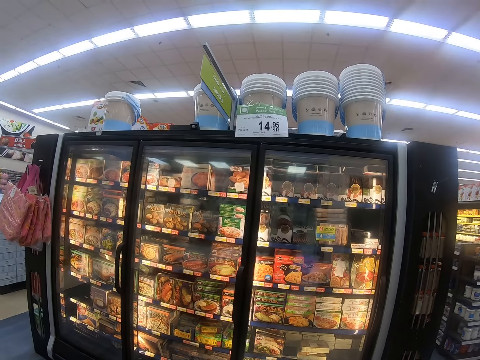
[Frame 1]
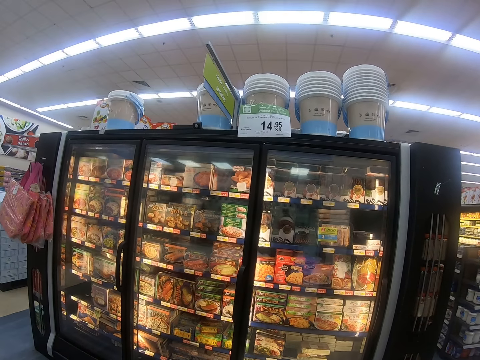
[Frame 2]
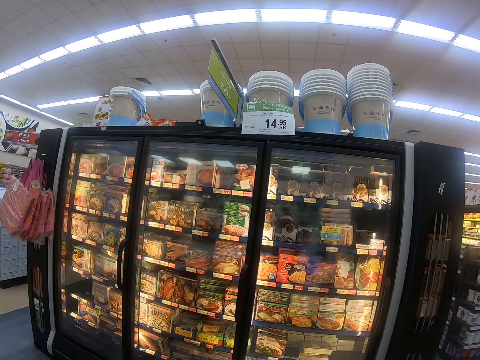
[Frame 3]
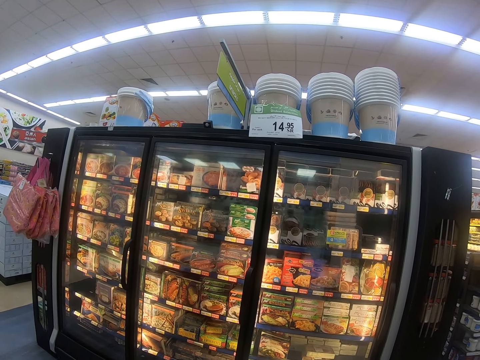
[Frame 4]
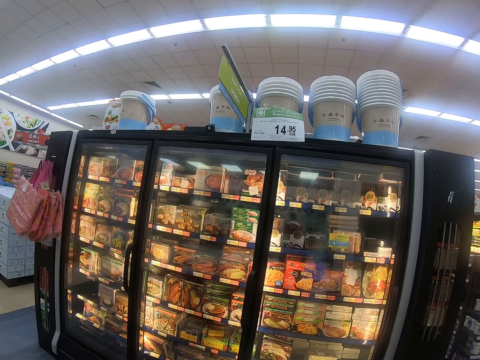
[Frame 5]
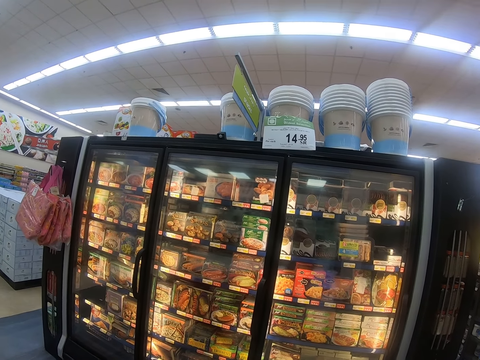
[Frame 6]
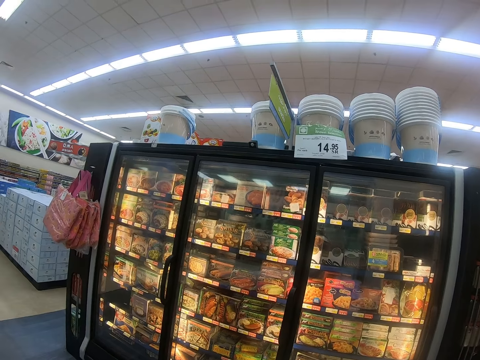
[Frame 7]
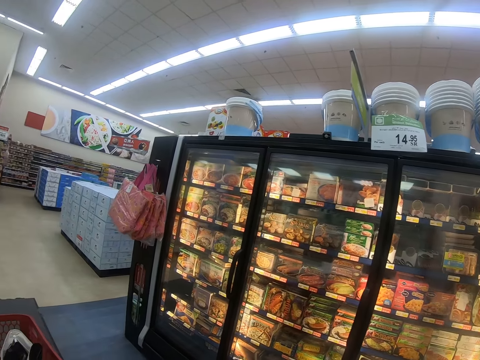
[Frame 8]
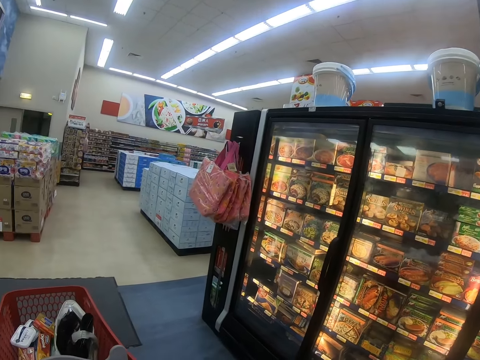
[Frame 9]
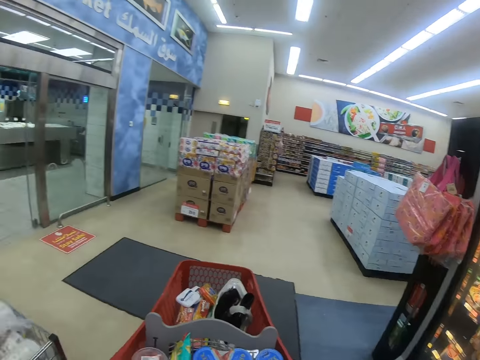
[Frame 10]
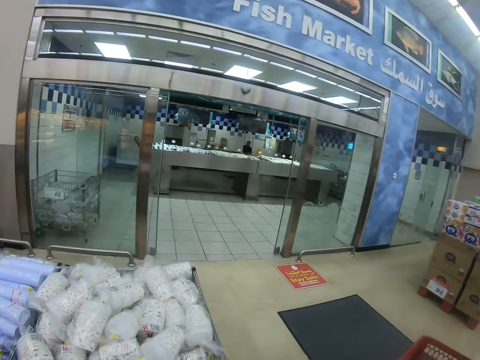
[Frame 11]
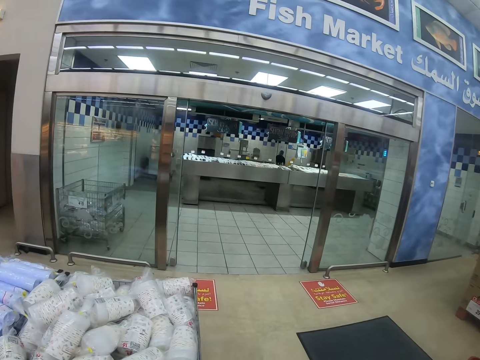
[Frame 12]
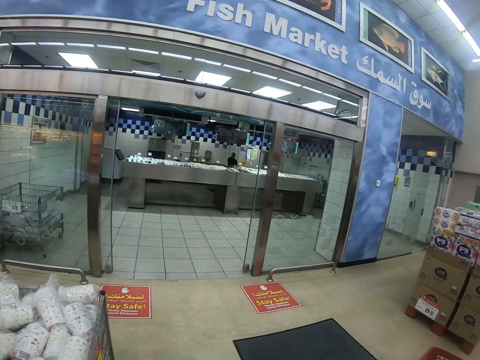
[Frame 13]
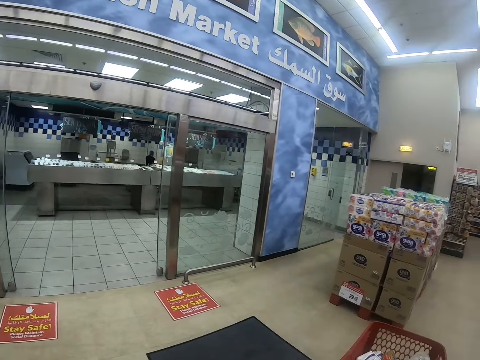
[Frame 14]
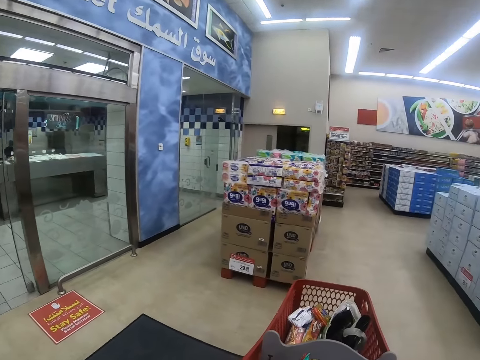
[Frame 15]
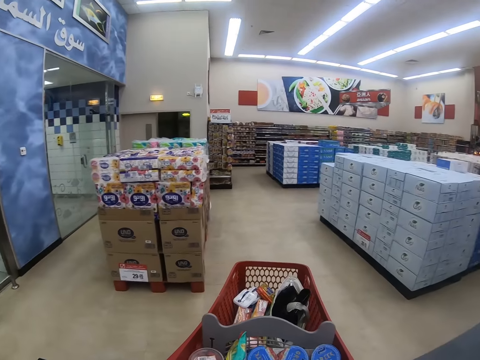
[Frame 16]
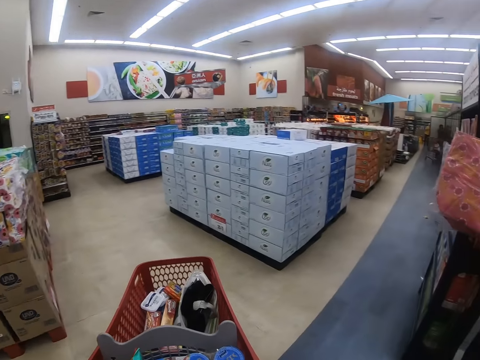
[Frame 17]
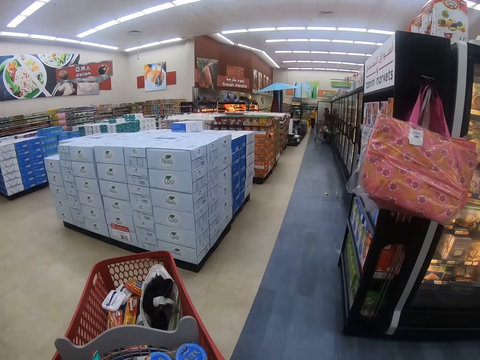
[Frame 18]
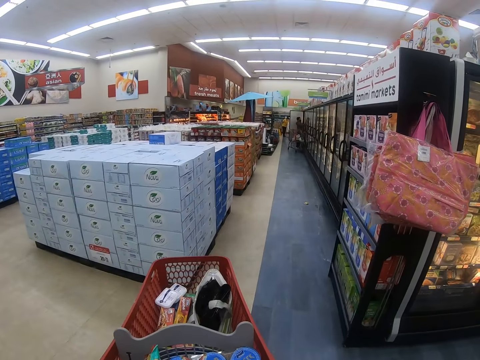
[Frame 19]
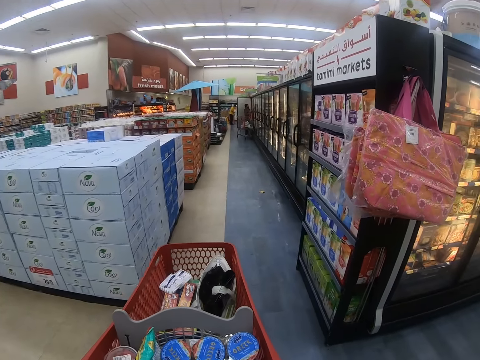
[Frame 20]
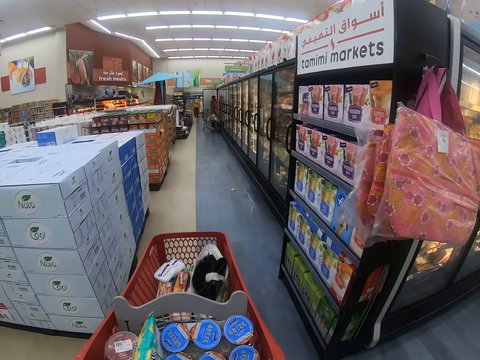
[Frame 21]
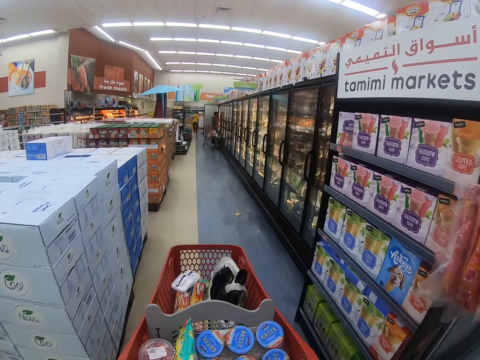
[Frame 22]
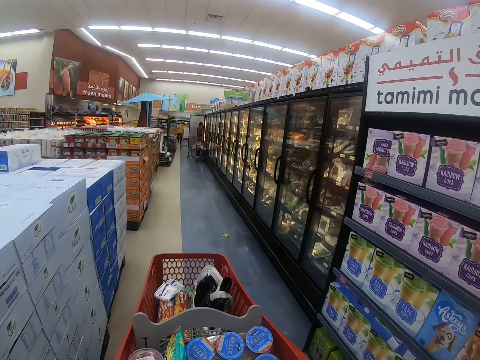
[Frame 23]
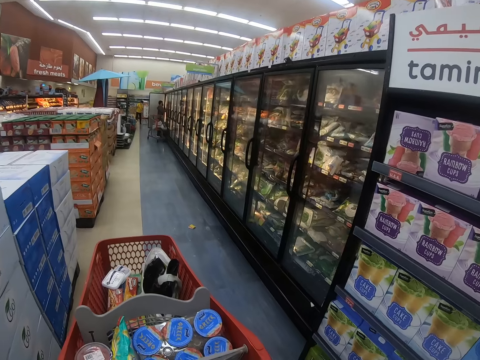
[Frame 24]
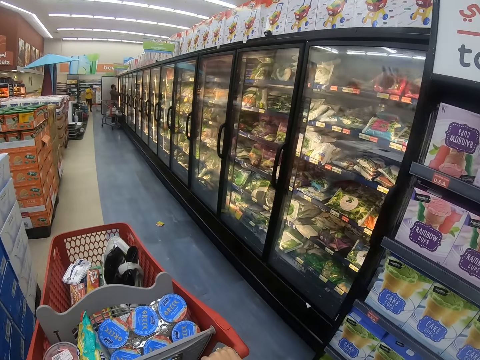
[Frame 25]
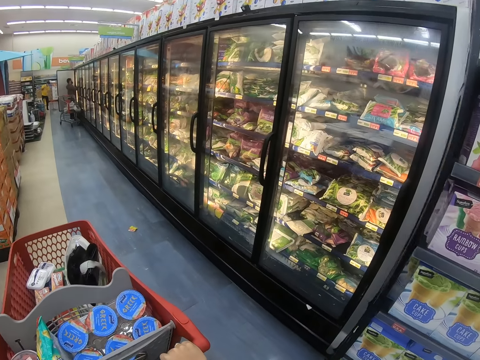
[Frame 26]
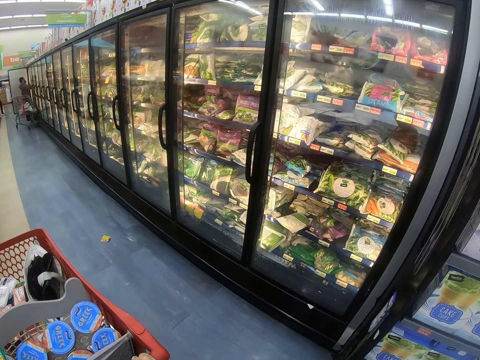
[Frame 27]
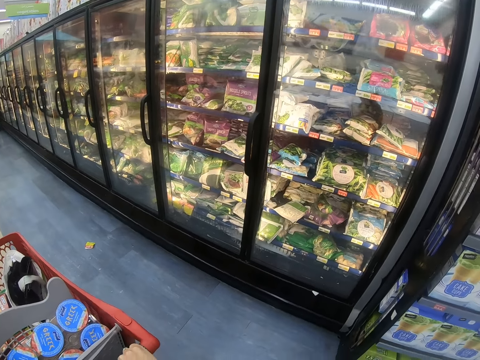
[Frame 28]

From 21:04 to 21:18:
The camera wearer pushes the trolley. They look around the supermarket shelf, pull the trolley and walk around the supermarket. A man appears. The camera wearer pushes the trolley.

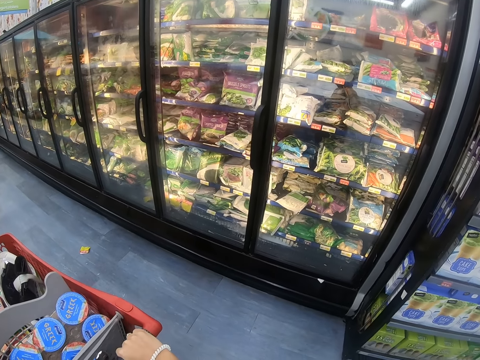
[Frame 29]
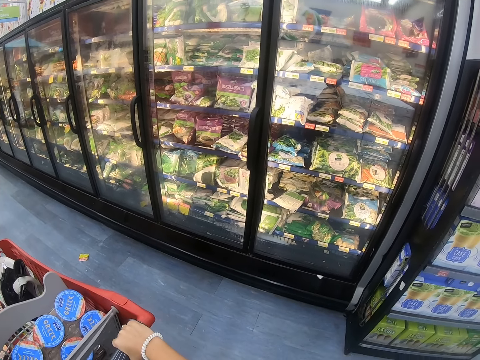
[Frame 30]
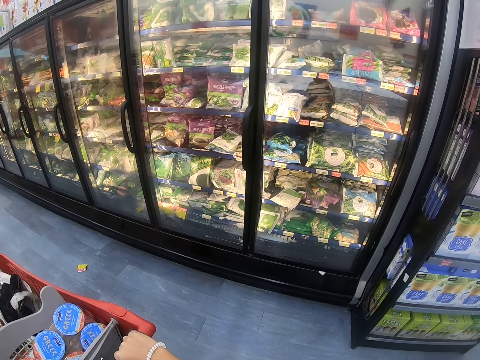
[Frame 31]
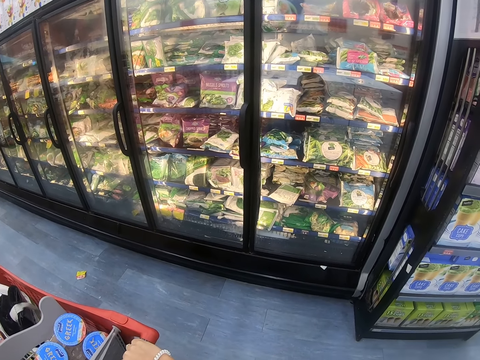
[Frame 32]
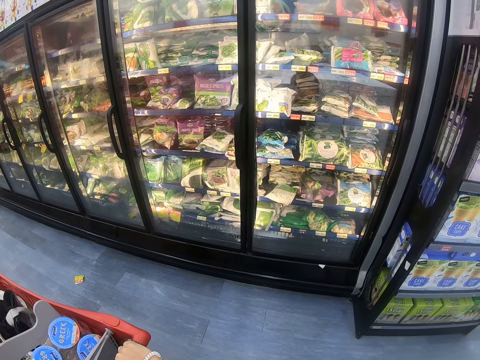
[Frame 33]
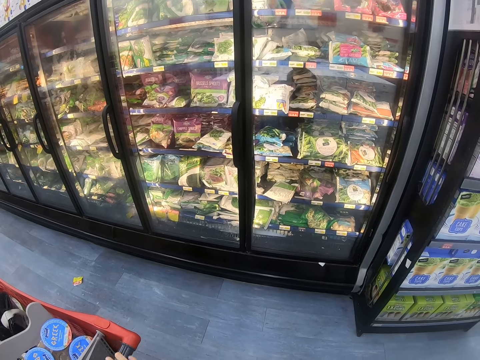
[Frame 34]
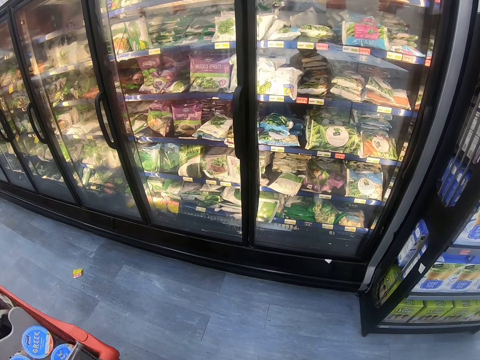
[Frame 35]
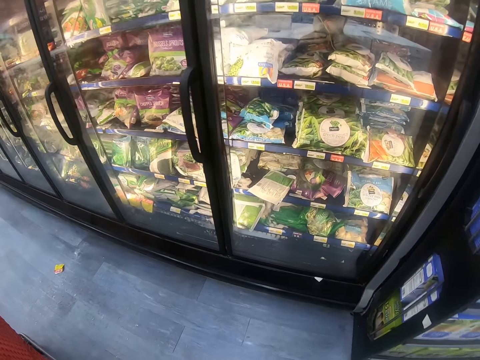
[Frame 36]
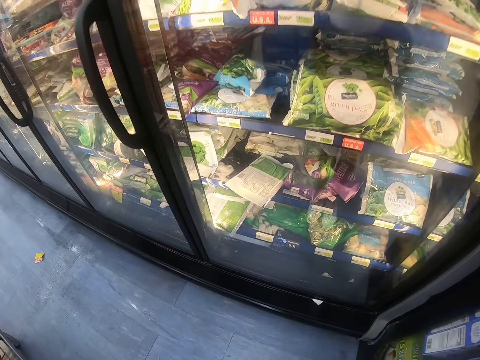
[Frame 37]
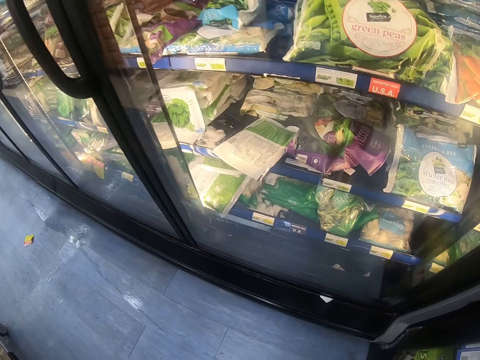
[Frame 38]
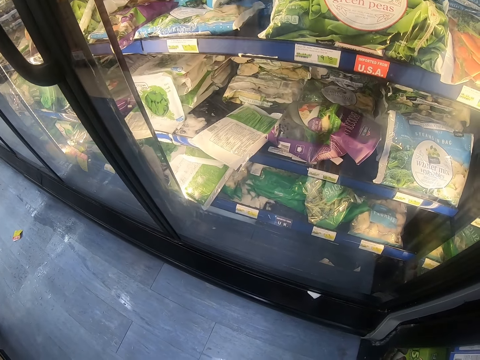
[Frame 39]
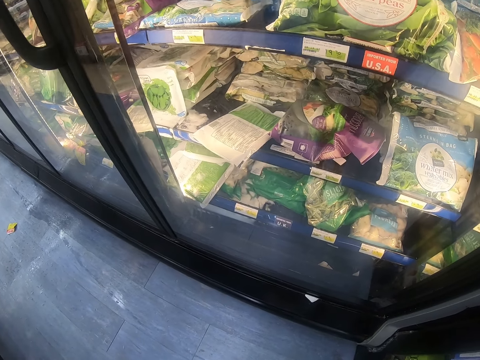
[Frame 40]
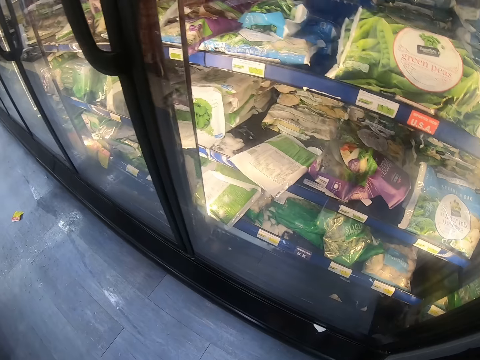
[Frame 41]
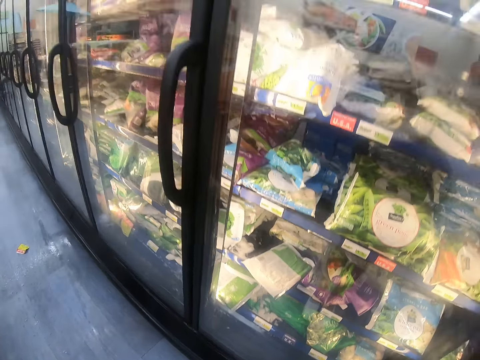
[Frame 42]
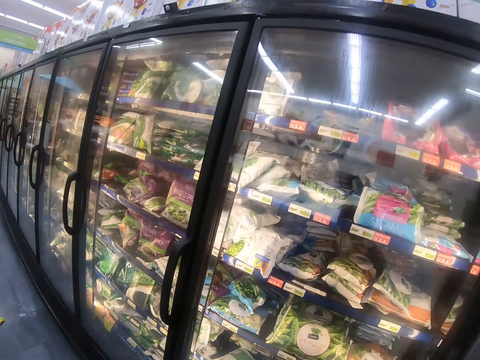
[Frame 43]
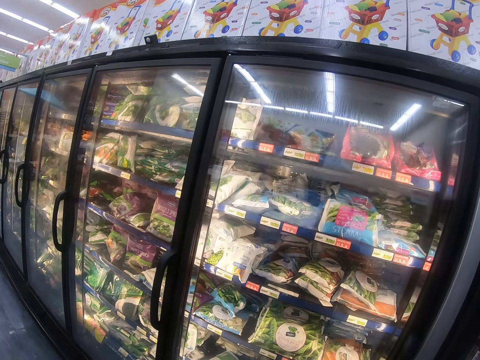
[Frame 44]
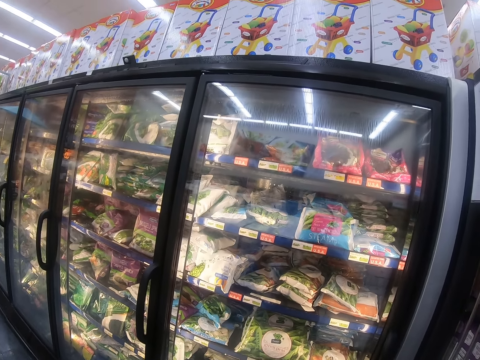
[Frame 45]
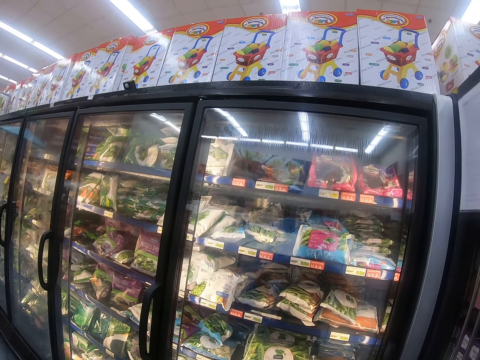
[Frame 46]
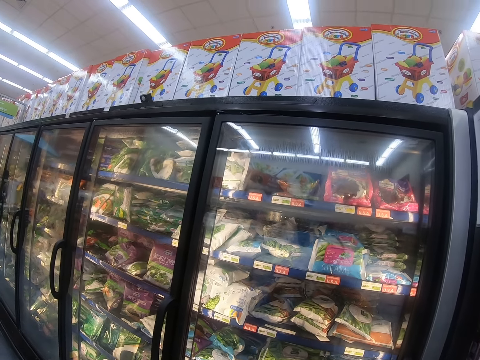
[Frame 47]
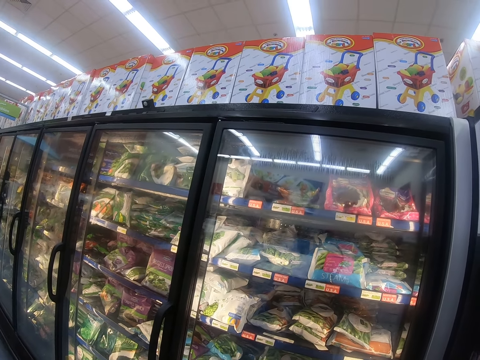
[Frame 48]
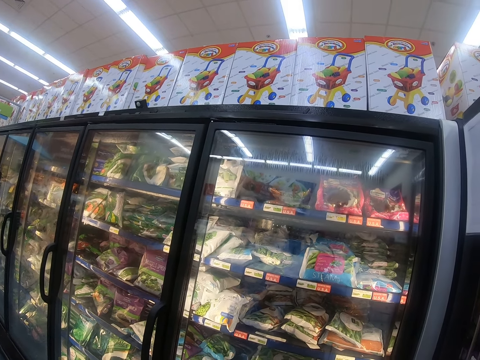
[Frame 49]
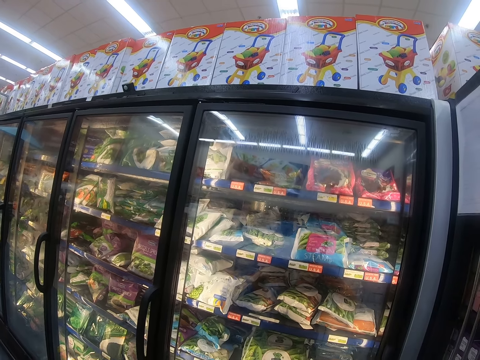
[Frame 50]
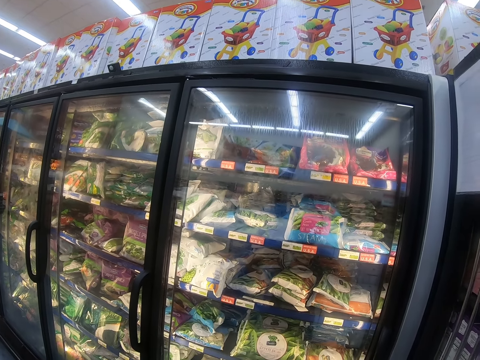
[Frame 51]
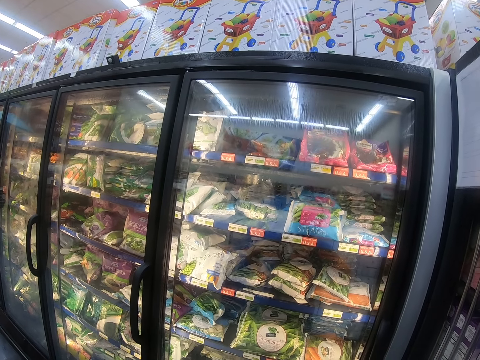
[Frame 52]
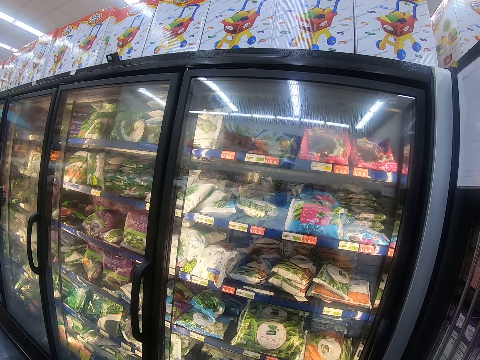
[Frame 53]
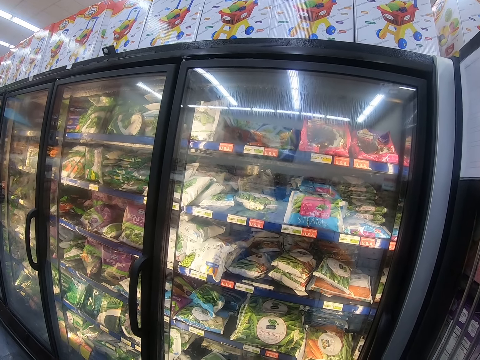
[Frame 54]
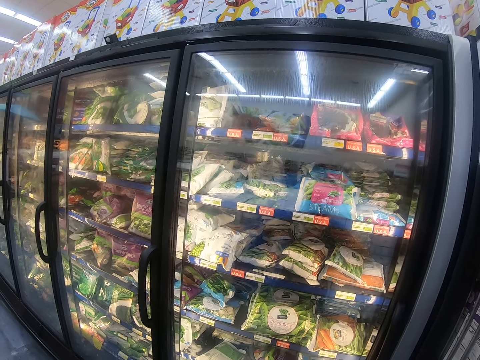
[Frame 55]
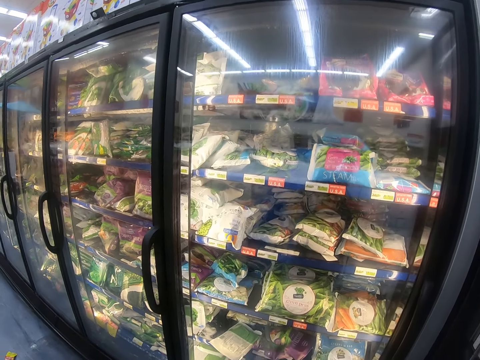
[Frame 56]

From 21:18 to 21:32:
The camera wearer stops the trolley. They look around the supermarket fridge and walk around the supermarket.
